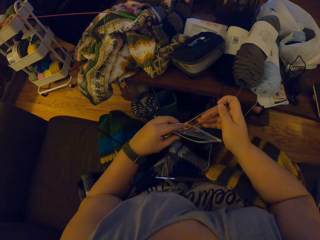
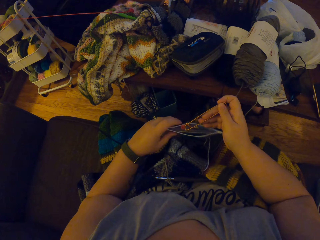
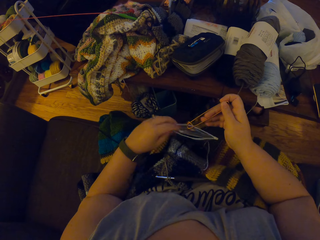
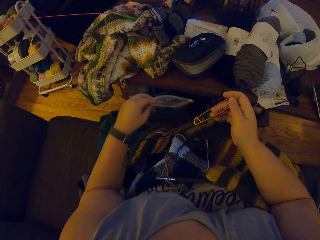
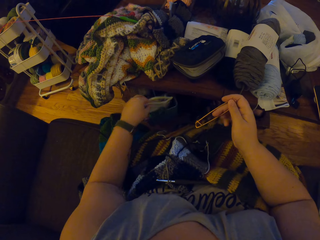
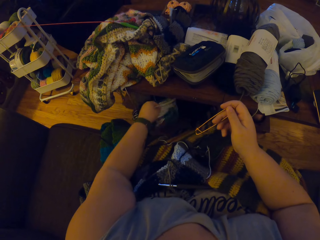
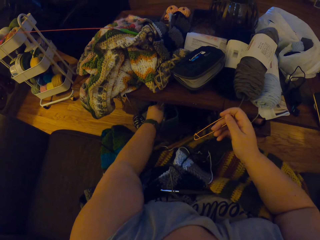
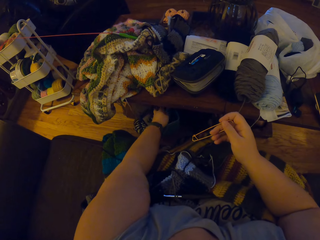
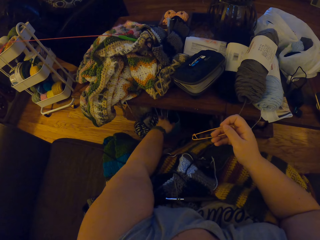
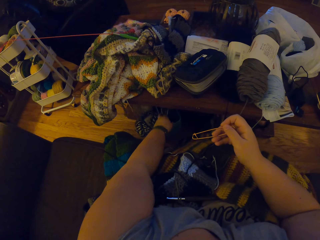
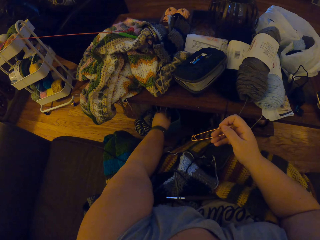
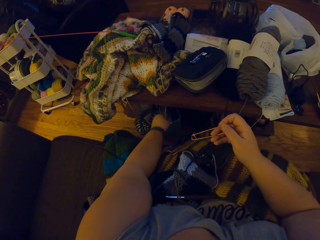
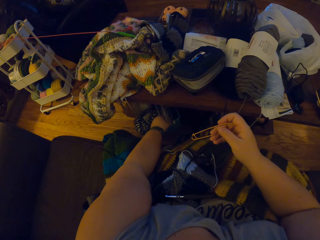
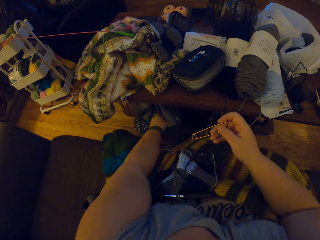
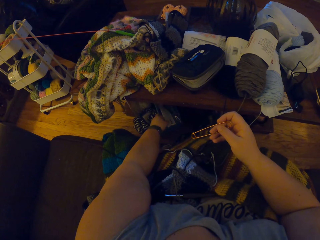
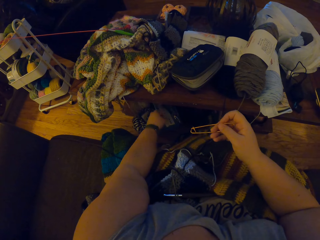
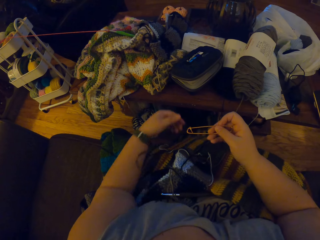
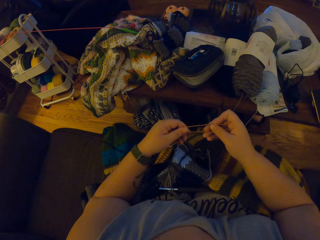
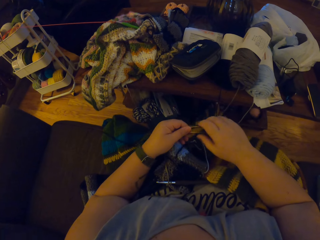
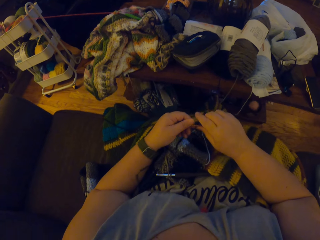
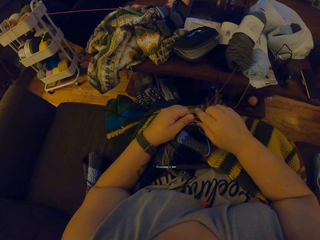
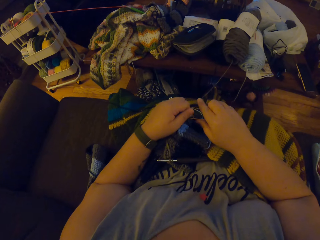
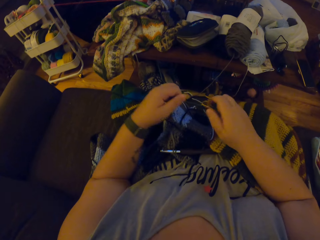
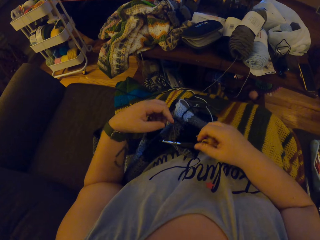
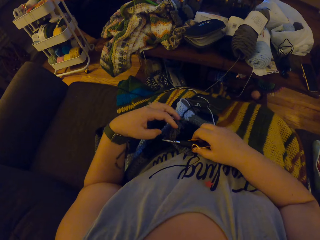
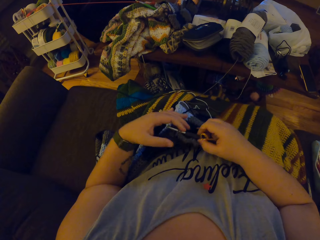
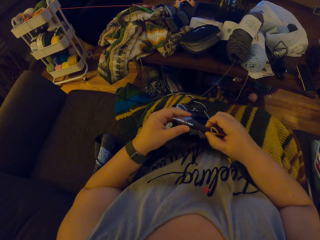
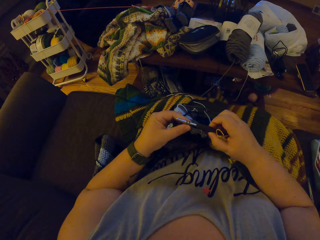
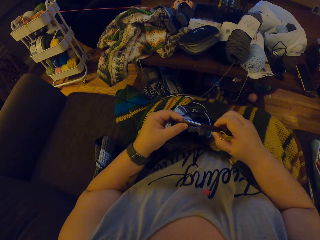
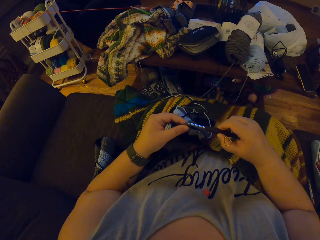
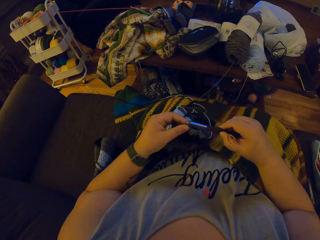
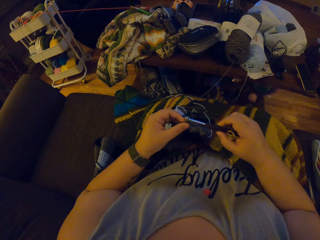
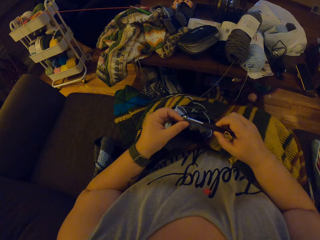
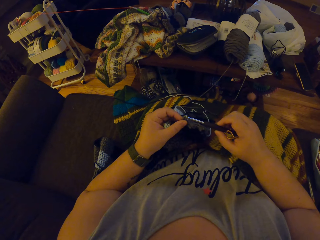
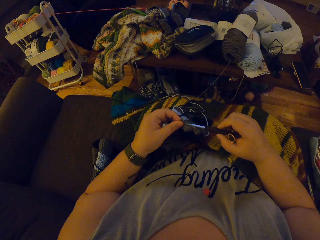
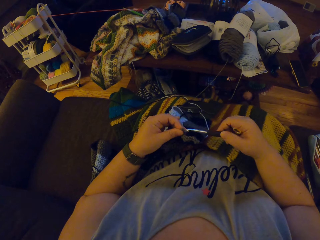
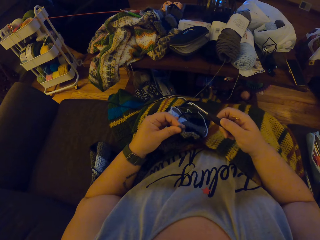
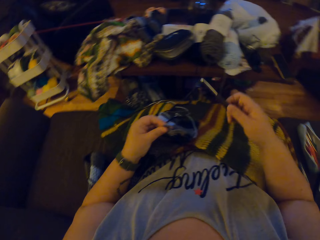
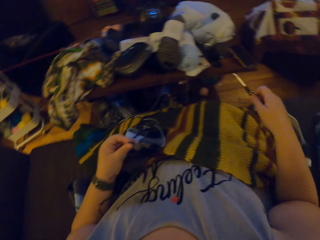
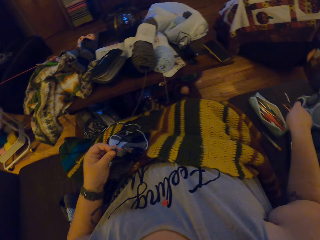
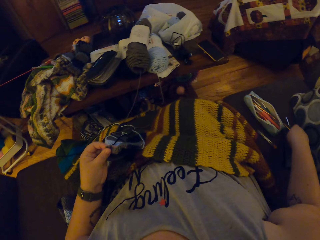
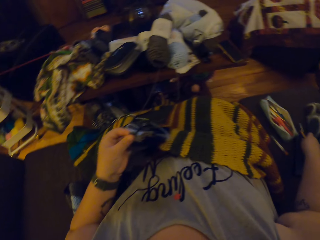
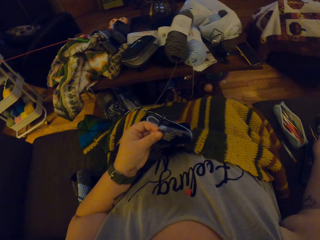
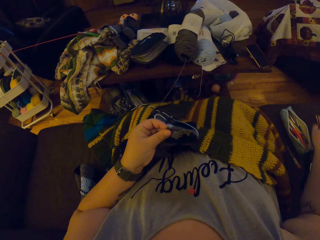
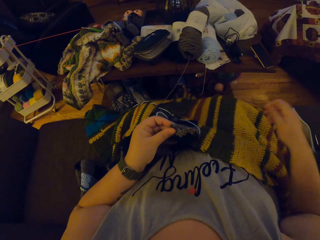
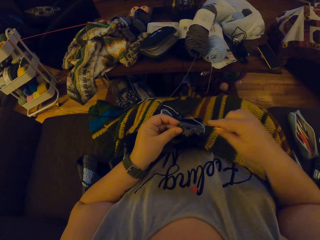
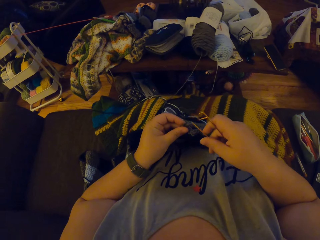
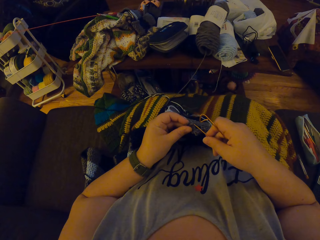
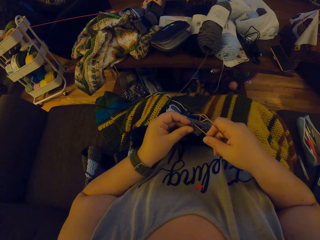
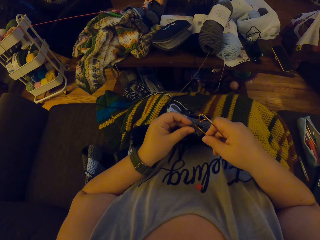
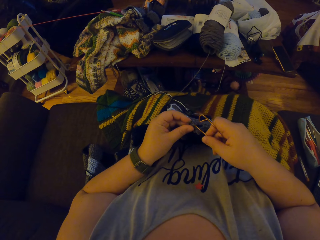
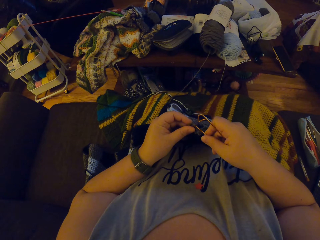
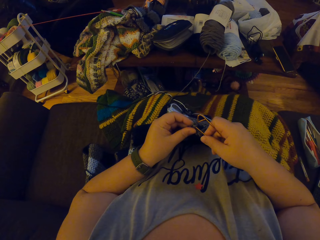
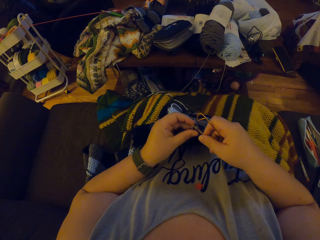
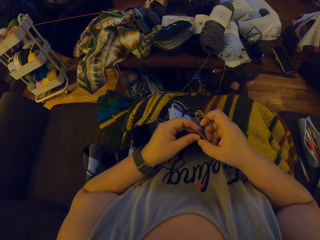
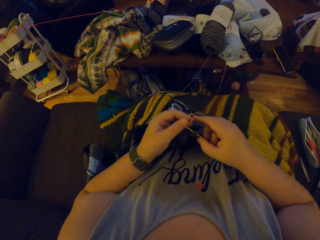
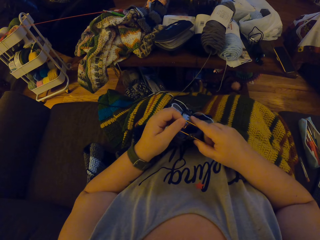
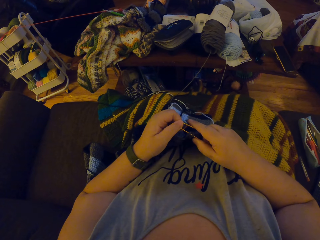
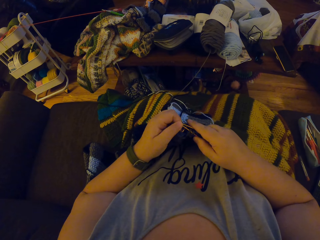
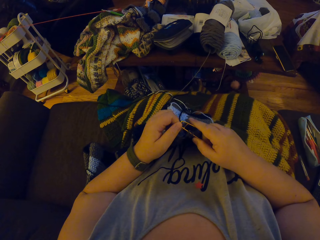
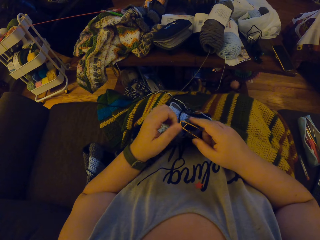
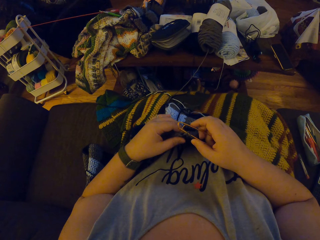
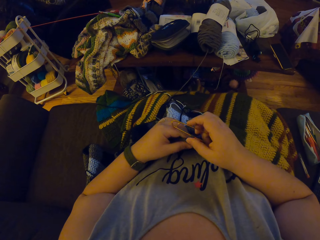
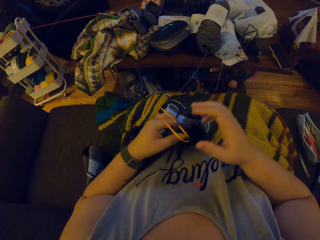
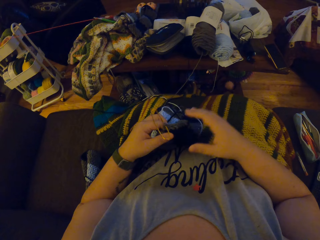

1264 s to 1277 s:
The camera wearer drops the transparent purse under the table with her left hand. She opens the safety pin with her hands, picks up the crochet and crochet pin with both her hands, and removes the crochet hook from the crochet or garment. She drops the crochet hook on the chair. She holds the garment with the safety pin. She hooks the crochet with the safety pin.

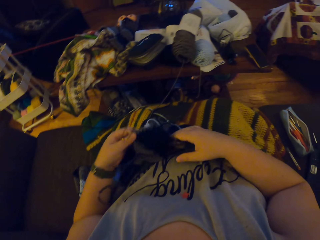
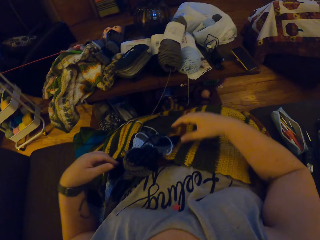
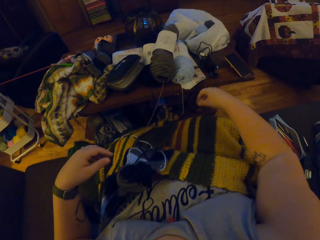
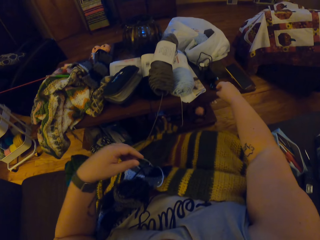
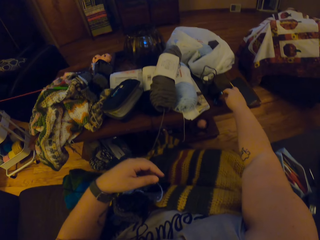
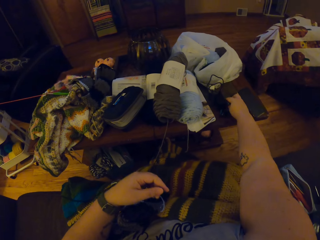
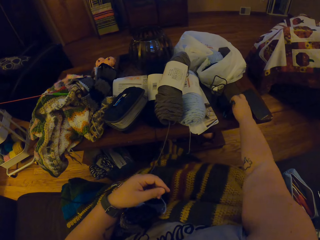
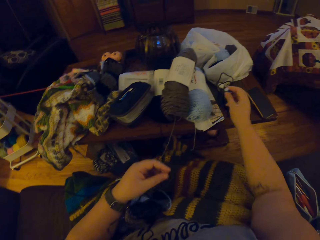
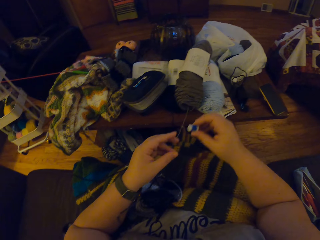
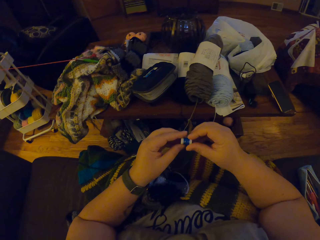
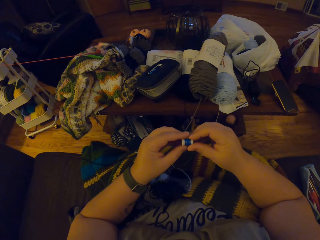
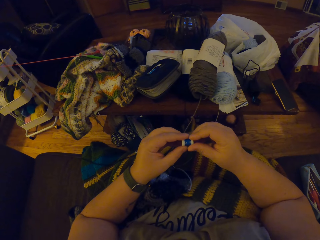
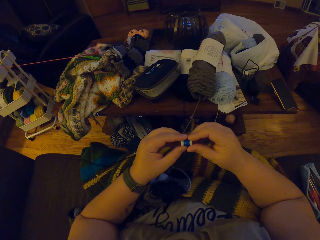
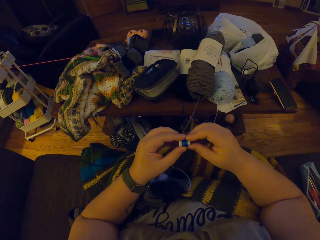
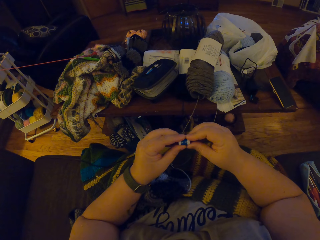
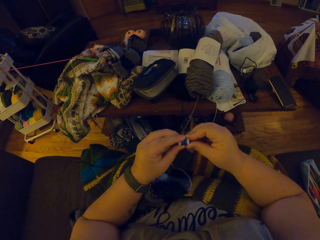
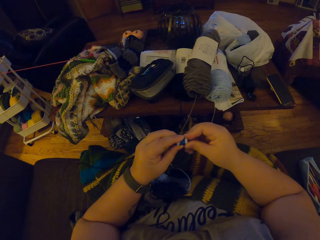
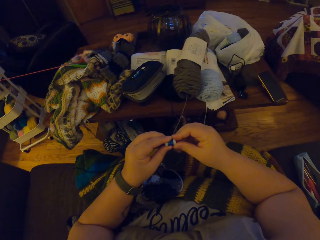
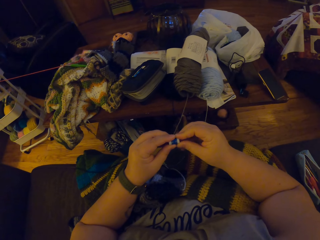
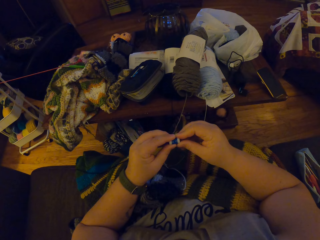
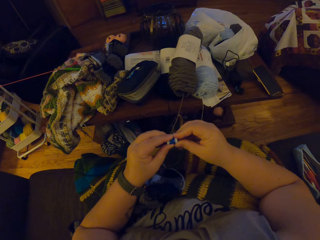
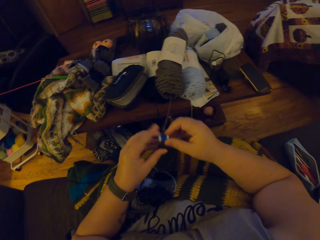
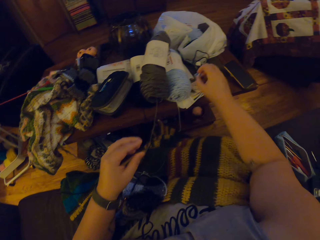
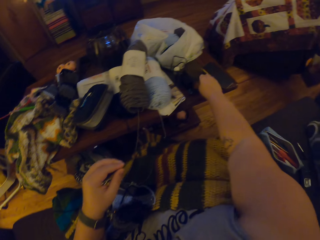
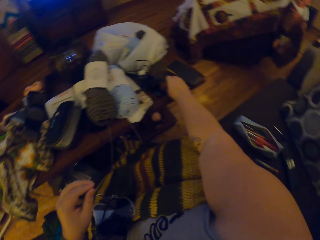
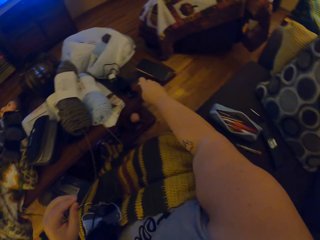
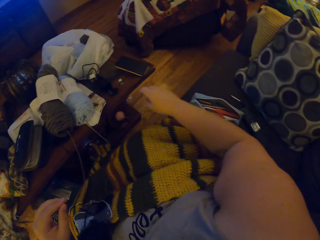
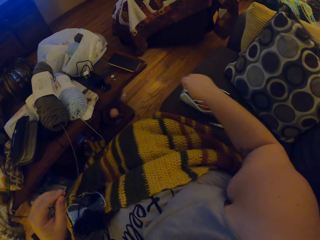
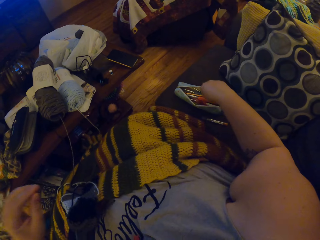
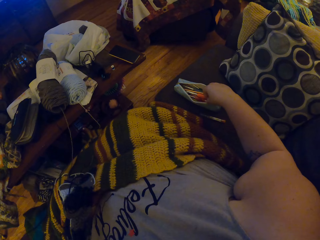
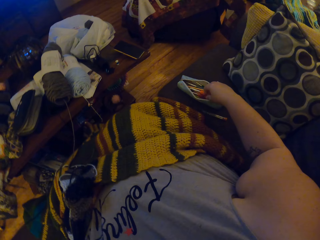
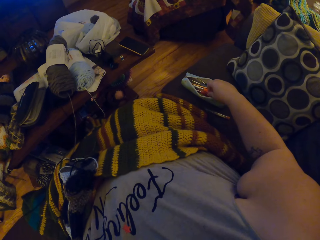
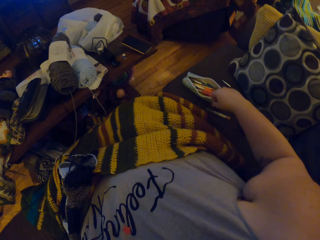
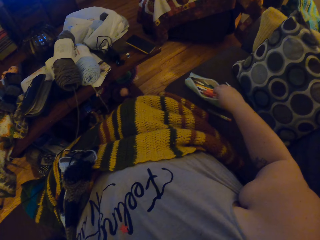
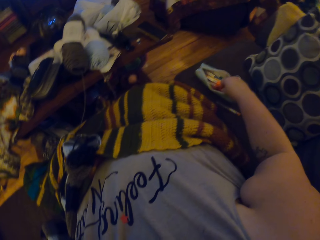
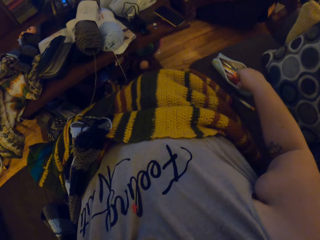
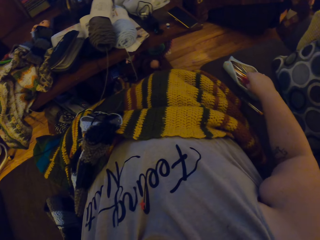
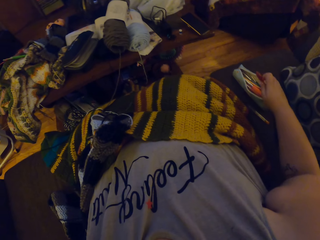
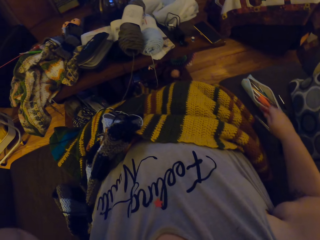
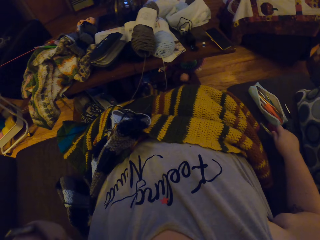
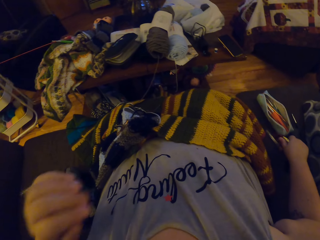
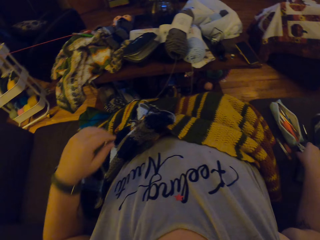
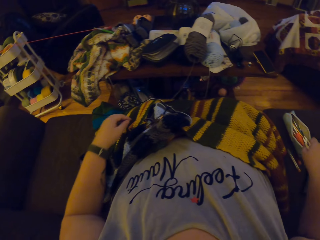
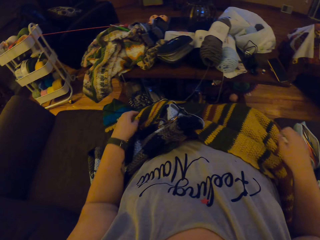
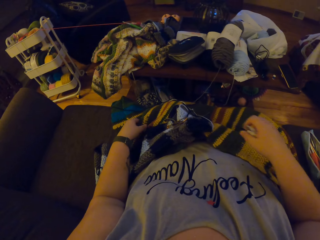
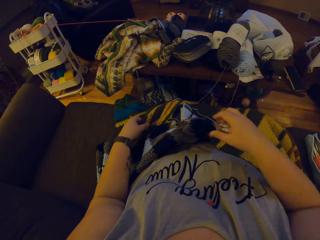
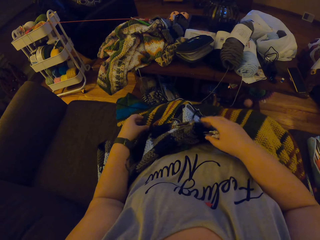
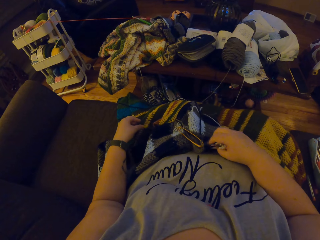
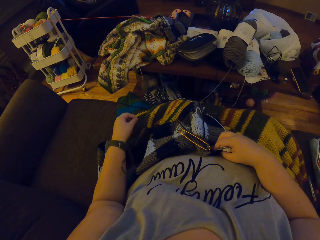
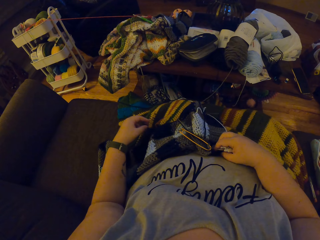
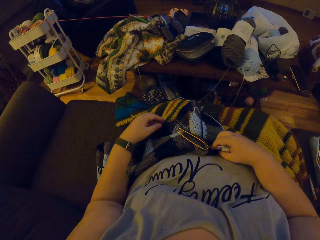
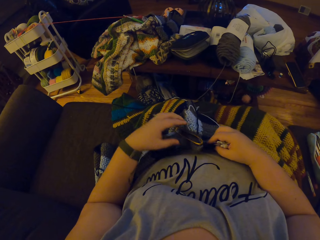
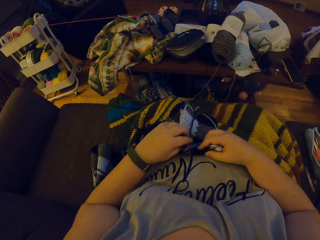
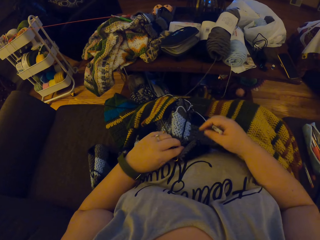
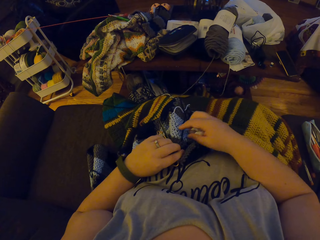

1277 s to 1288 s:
The camera wearer picks a blue thread cone from the top of the table. She looks at the thread. She drops the blue thread cone on the top of the table. She brings out a yarn cutting scissors from the purse with her right hand.
